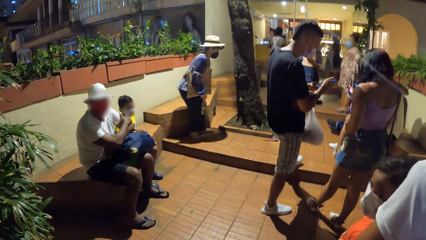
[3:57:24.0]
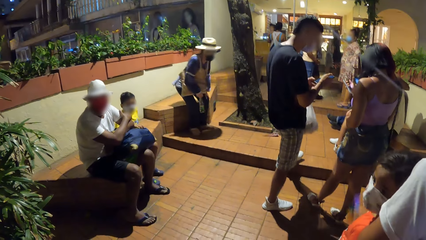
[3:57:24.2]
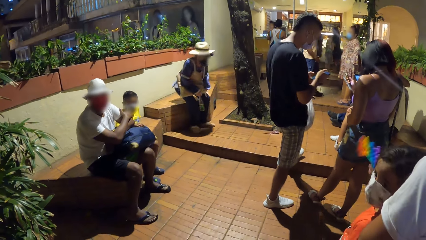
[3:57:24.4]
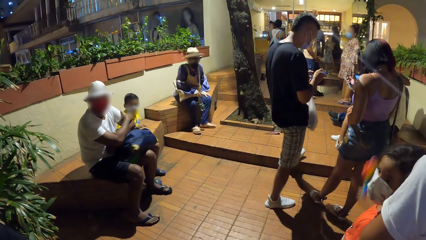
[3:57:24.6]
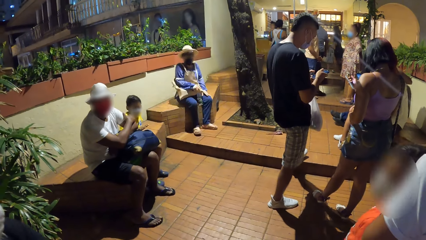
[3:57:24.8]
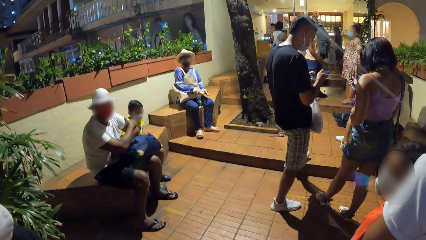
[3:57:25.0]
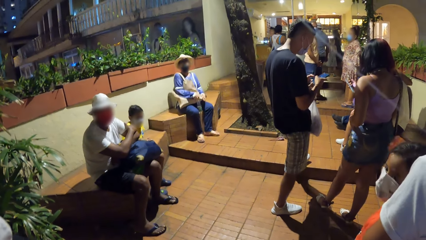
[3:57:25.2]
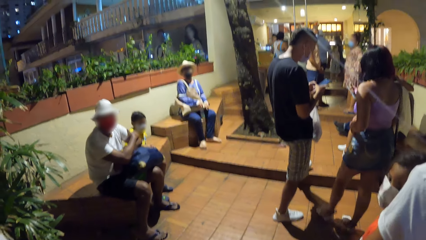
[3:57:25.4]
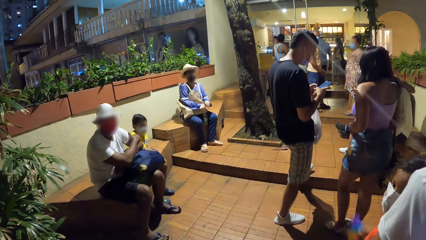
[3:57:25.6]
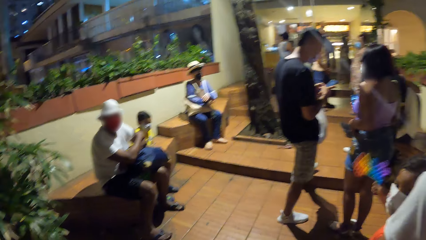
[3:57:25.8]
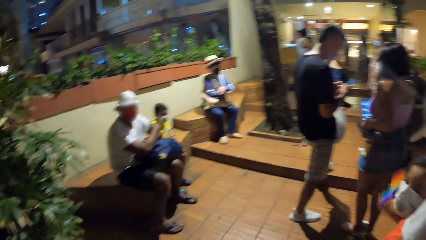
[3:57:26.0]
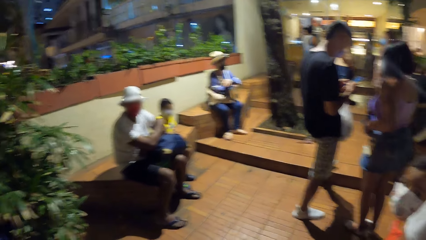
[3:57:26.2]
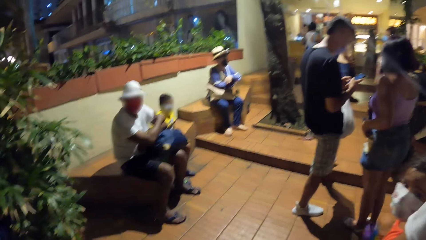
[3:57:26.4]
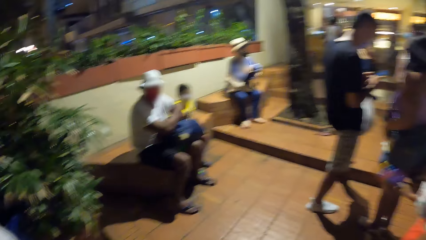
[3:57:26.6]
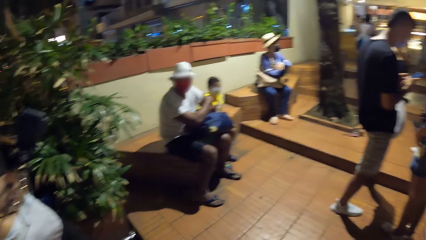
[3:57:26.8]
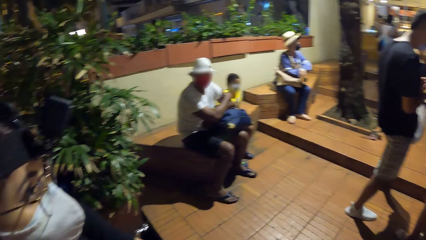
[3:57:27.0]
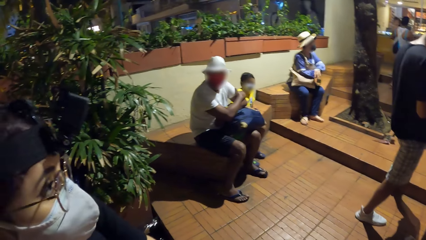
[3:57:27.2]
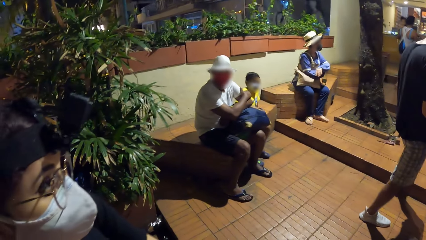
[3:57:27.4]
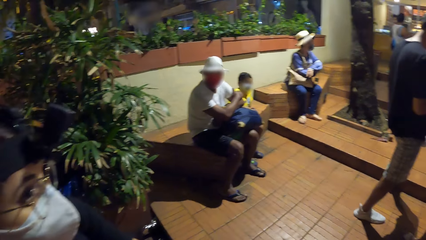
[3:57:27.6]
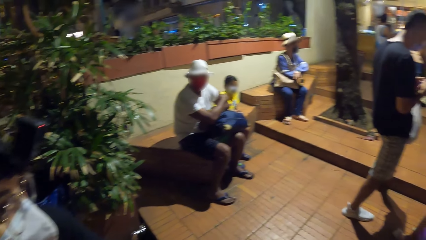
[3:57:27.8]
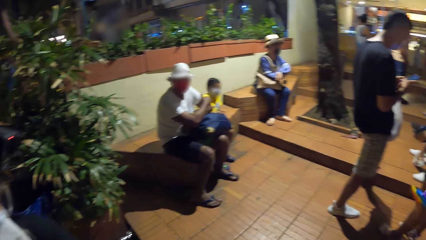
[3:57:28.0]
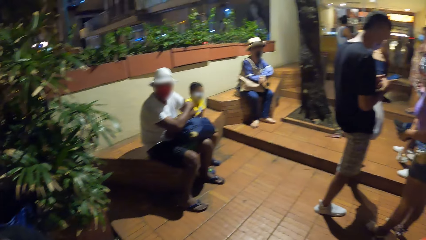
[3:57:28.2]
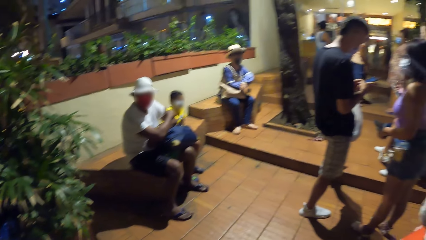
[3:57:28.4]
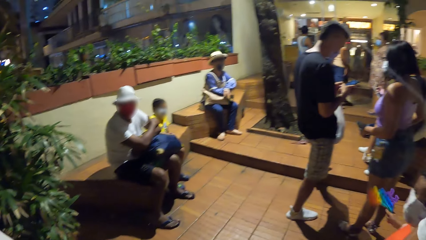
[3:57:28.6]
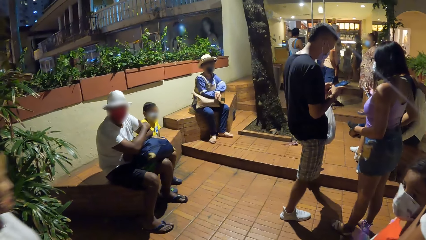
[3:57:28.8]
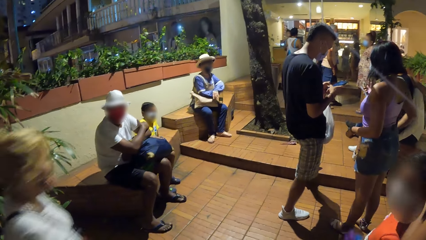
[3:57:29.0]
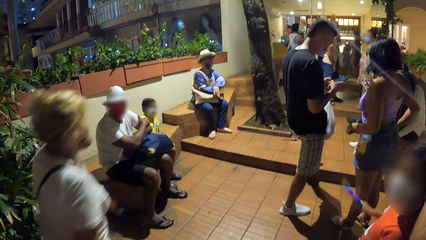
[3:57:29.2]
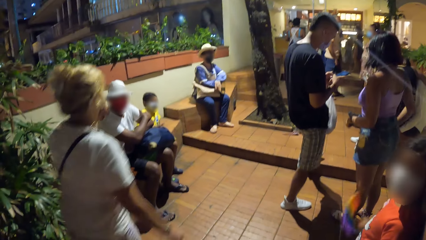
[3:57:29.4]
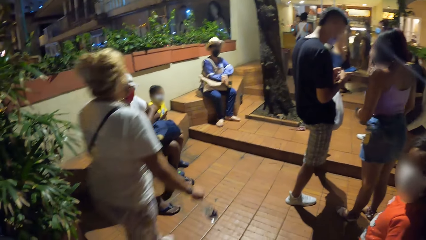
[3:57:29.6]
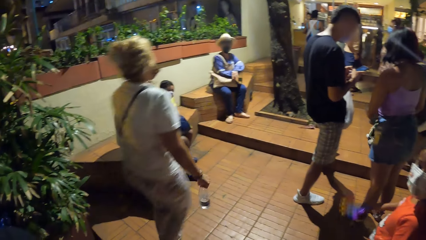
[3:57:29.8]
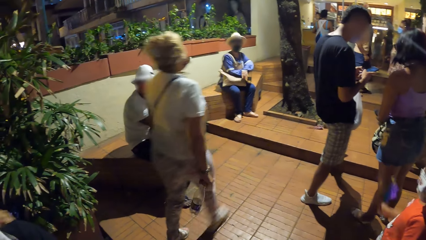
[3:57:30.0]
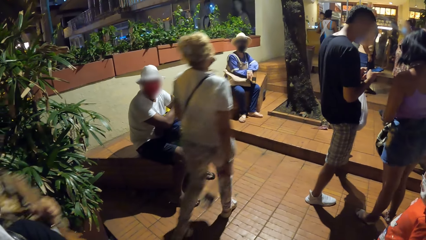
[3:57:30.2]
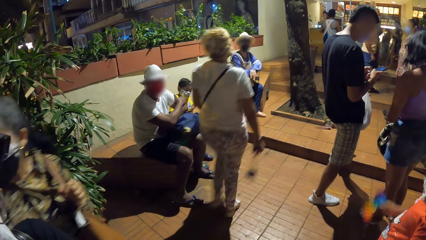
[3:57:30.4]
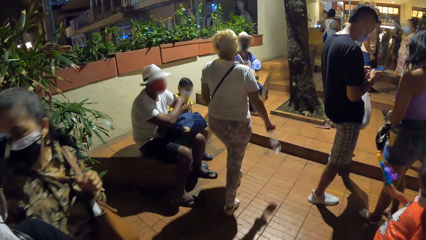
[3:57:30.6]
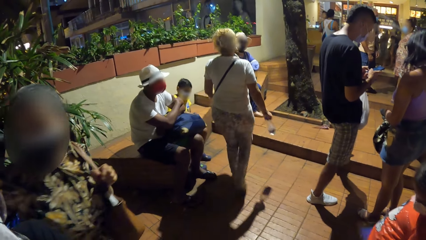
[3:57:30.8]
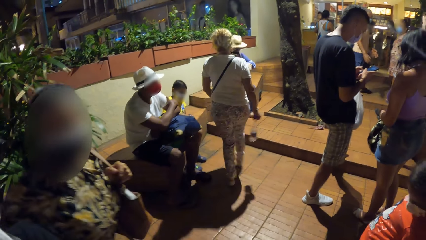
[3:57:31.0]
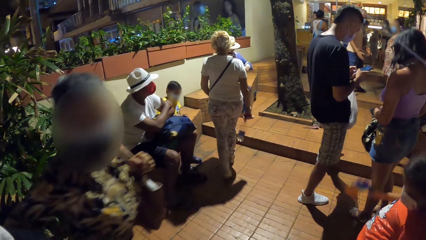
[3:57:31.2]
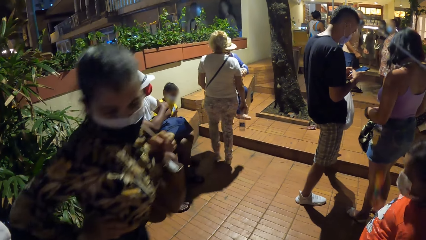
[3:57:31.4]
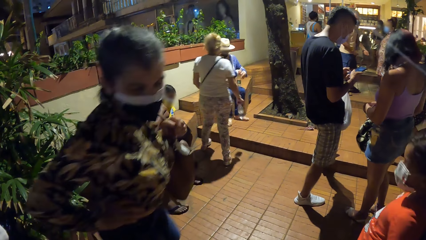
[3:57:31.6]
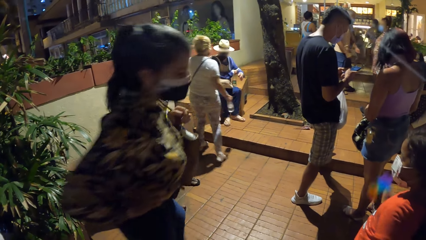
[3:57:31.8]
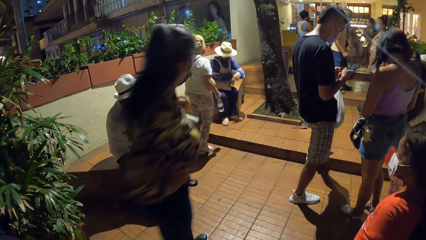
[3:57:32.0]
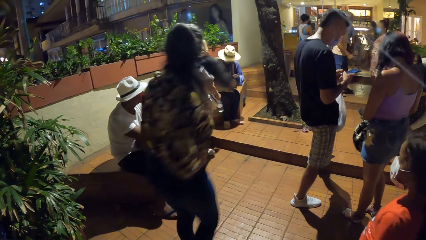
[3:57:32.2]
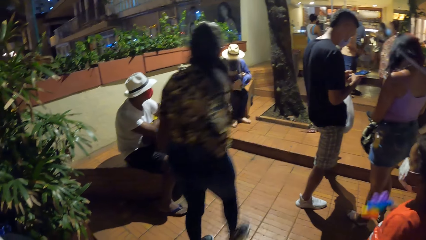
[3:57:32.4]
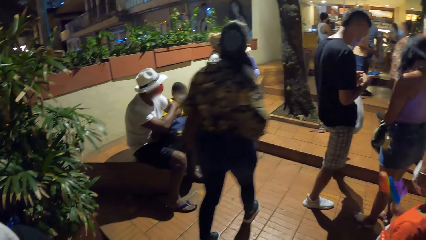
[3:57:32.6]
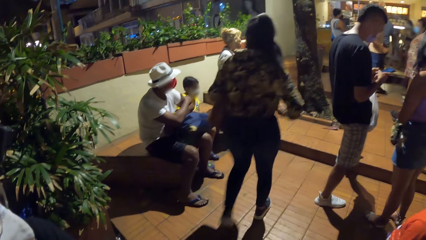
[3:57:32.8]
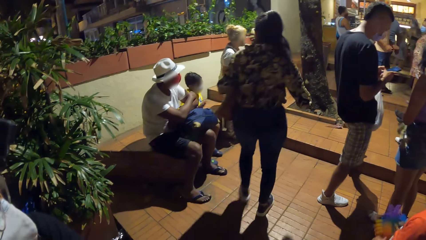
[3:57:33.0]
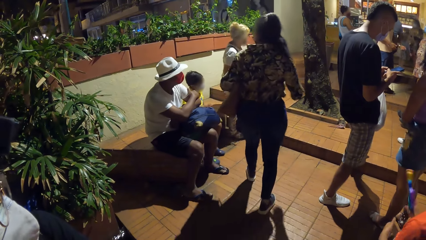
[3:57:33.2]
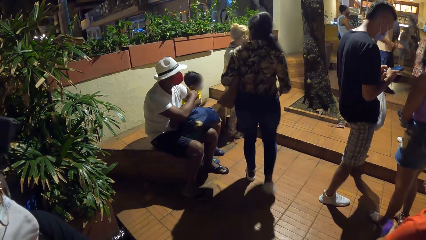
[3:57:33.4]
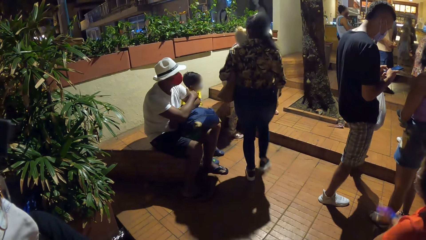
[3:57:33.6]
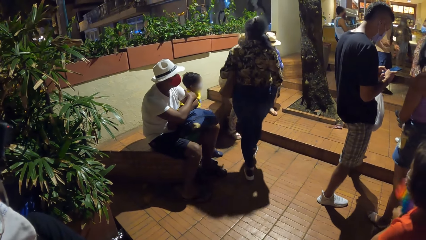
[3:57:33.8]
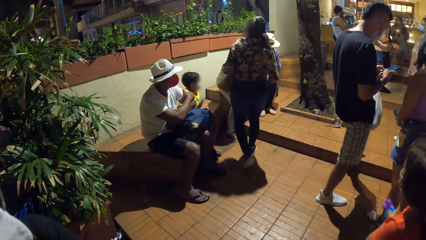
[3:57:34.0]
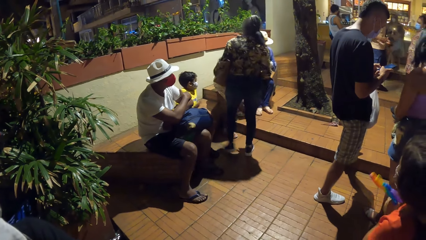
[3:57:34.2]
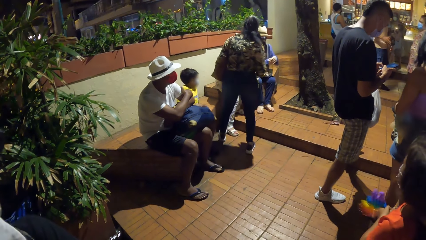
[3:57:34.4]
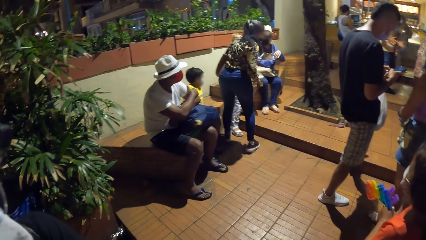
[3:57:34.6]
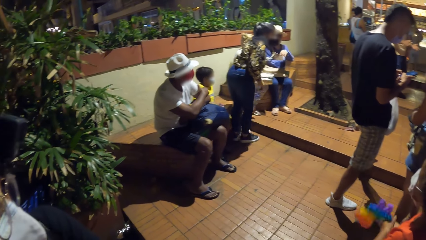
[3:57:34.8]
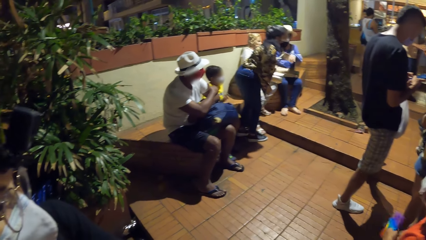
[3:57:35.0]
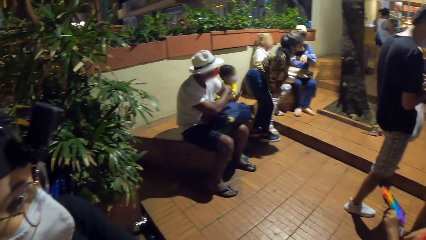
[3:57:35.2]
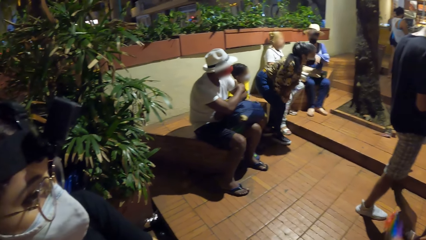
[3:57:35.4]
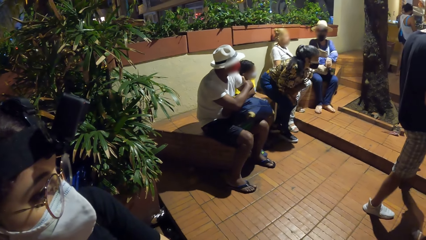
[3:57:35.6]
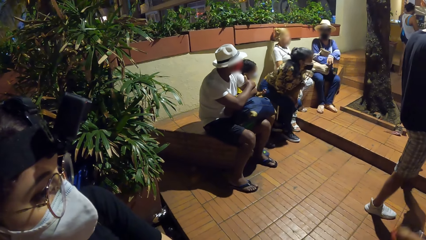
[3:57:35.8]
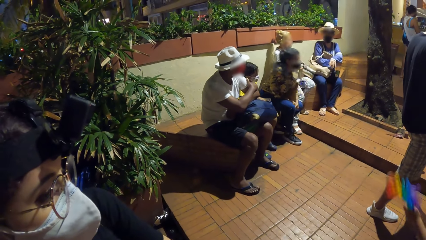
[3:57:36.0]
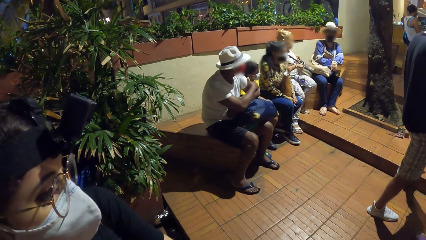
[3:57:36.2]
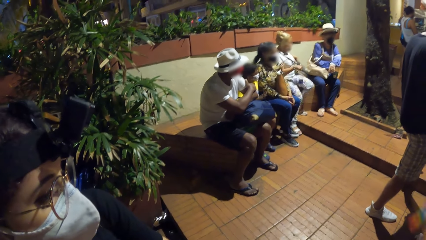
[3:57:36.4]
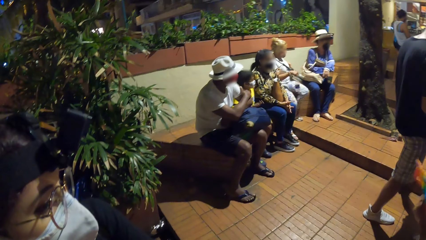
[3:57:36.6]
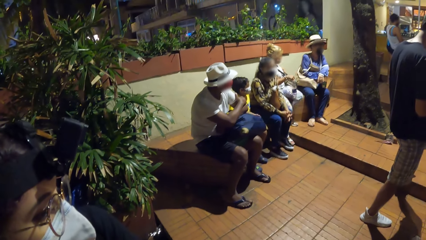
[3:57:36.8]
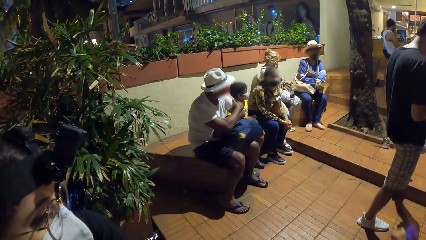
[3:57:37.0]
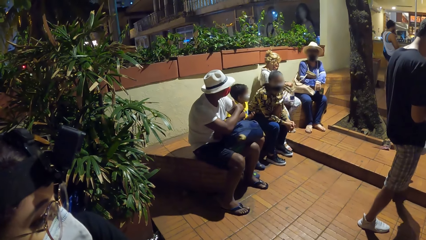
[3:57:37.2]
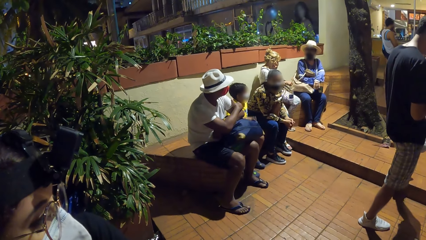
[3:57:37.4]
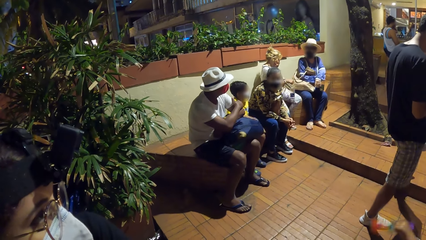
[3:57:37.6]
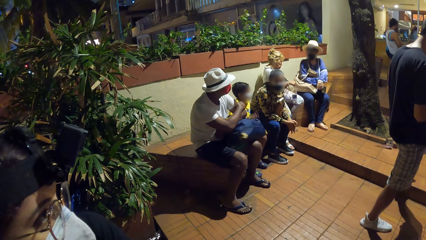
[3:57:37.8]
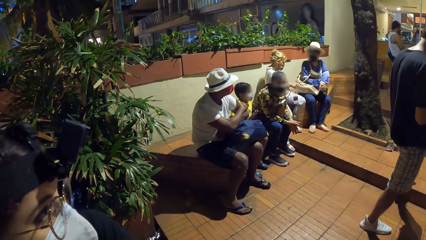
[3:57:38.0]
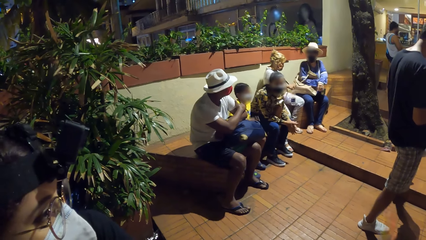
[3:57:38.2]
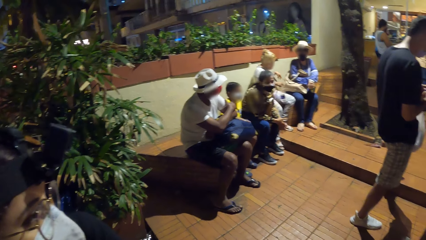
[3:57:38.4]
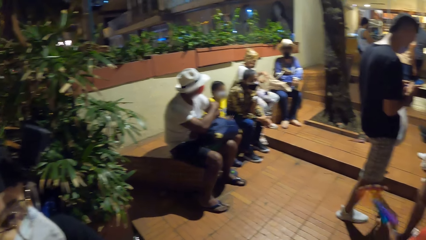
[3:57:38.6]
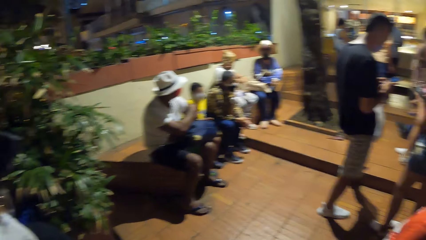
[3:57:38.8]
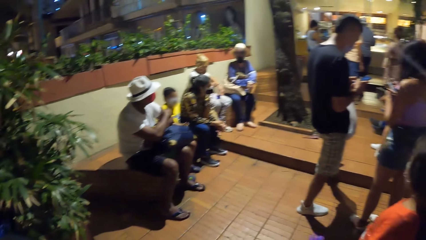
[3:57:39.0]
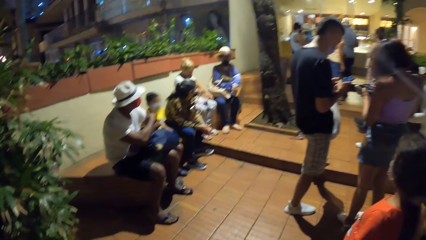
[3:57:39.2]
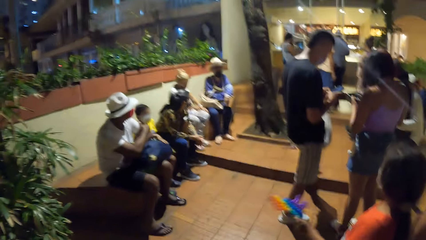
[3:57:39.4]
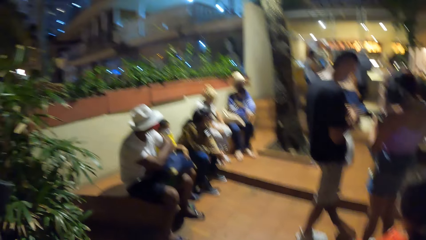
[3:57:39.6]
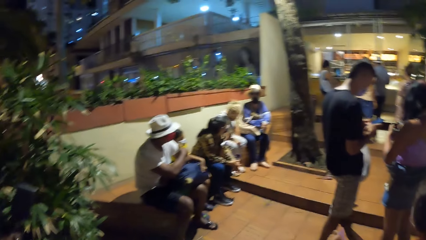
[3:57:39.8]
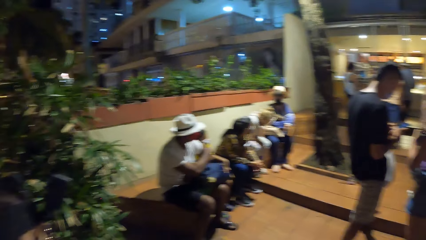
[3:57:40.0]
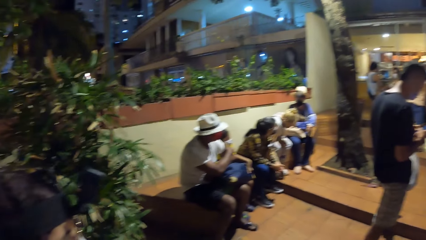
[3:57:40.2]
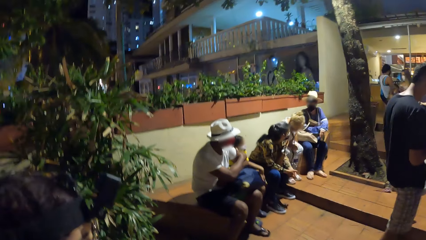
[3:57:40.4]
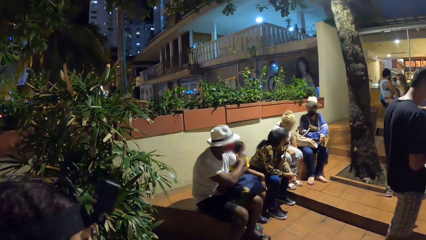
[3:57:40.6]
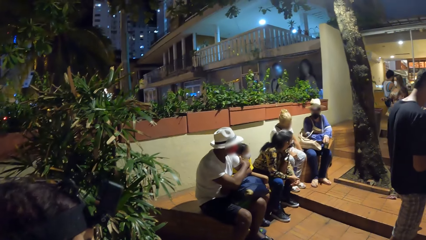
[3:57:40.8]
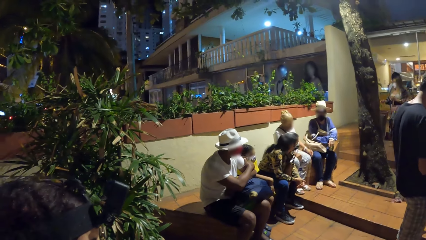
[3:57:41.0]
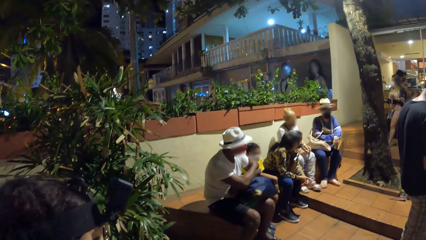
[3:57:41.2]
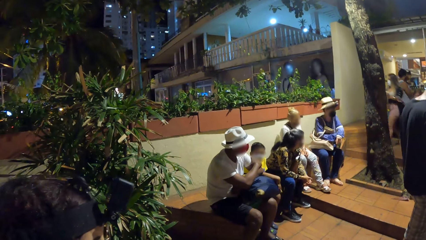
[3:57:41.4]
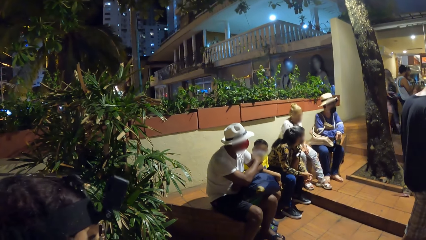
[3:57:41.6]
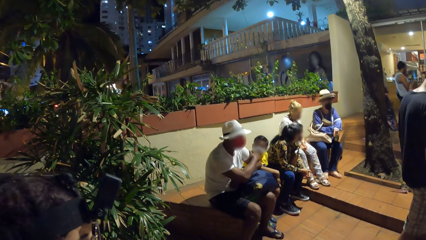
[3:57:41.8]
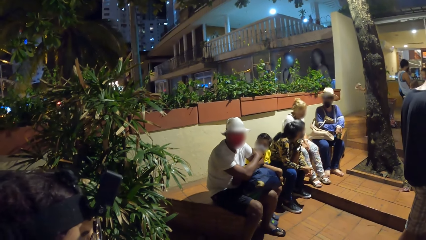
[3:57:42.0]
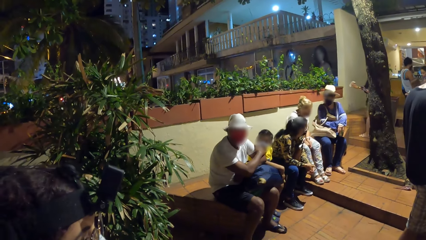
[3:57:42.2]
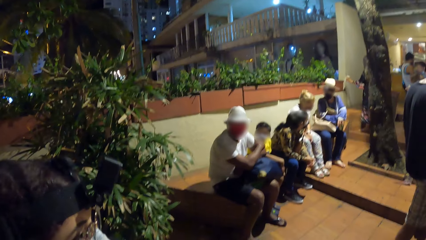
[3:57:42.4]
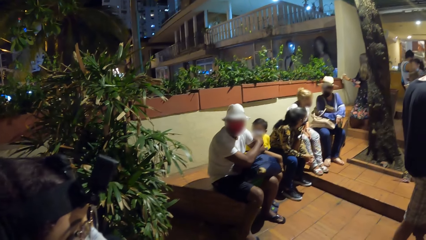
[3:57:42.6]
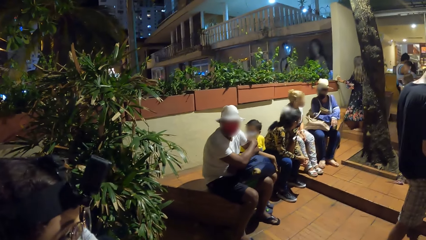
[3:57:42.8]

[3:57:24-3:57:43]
The girl sits on the bench. The camera wearer looks around. Another girl walks towards the bench. A third girl walks towards the bench. The second girl sits on the bench. The third girl sits on the bench. The third girl drops a plastic water bottle on the floor with her right hand.
